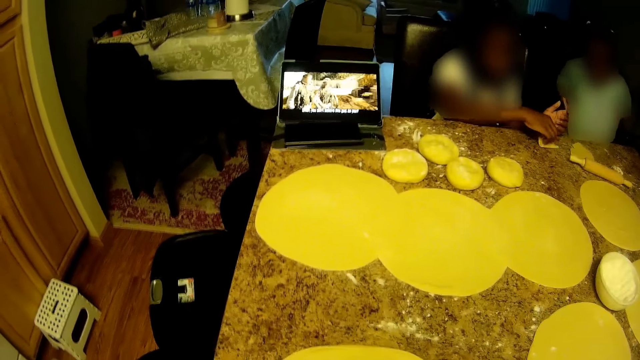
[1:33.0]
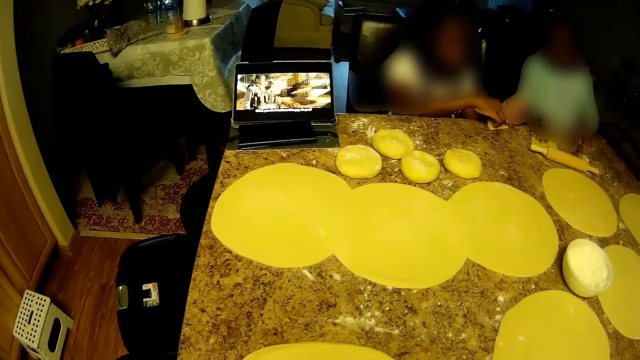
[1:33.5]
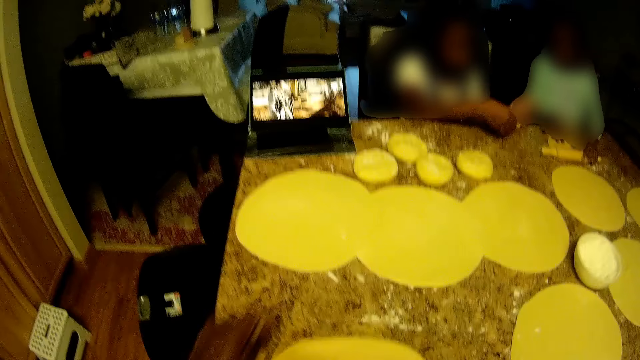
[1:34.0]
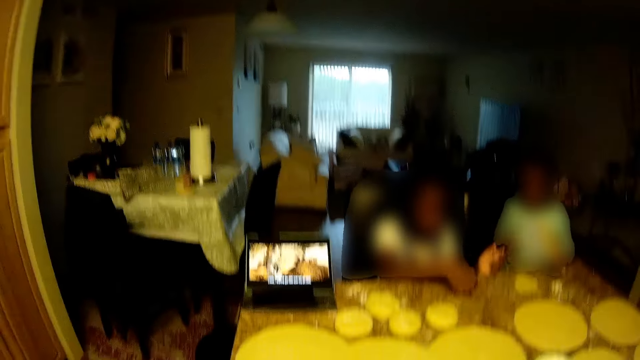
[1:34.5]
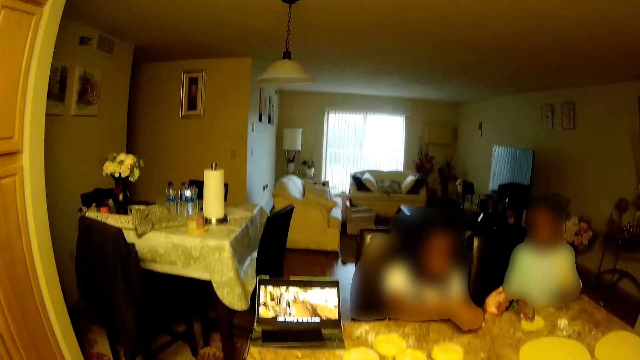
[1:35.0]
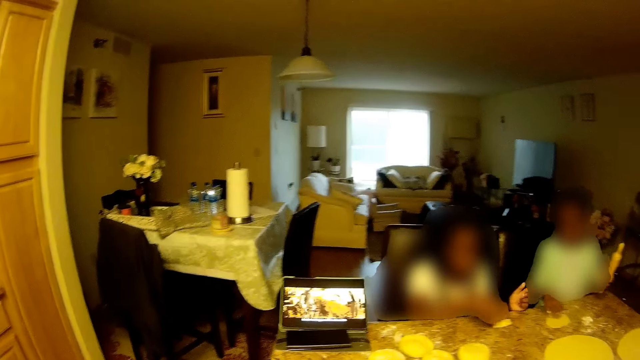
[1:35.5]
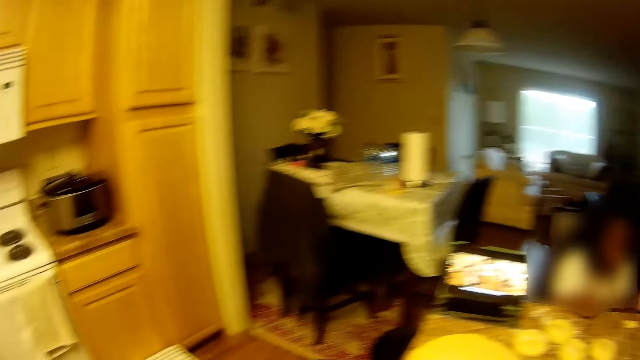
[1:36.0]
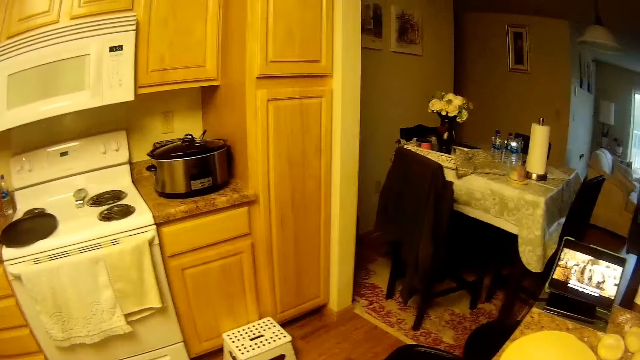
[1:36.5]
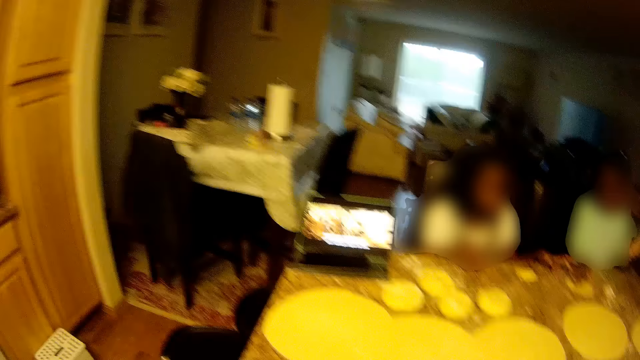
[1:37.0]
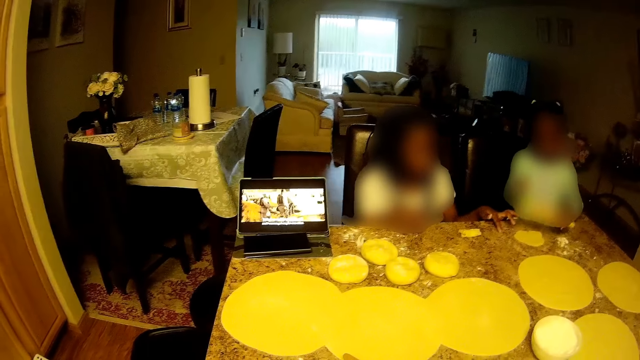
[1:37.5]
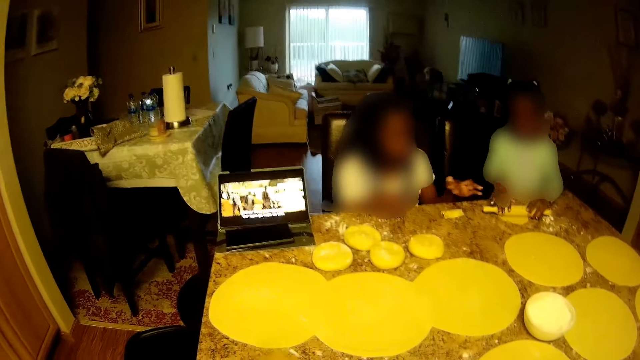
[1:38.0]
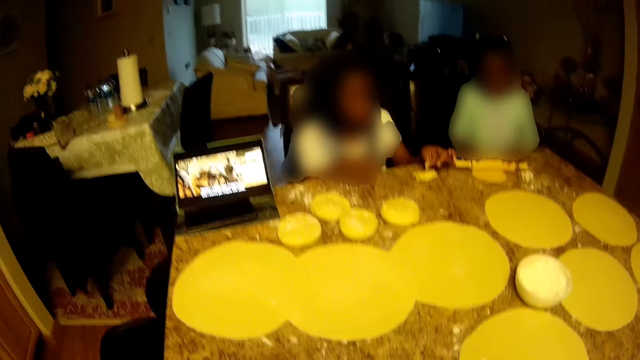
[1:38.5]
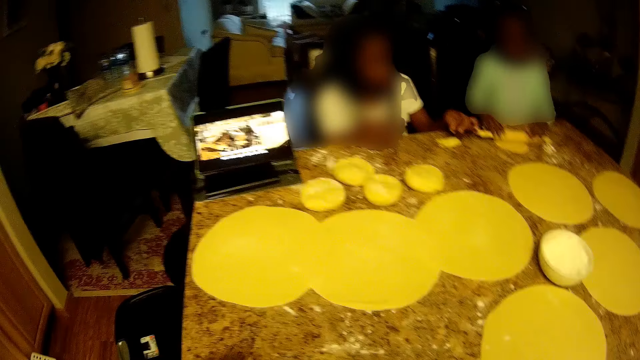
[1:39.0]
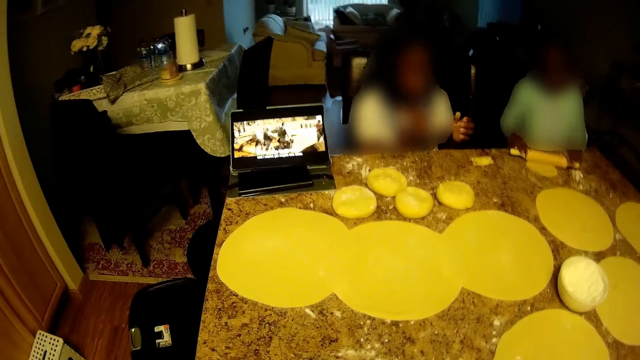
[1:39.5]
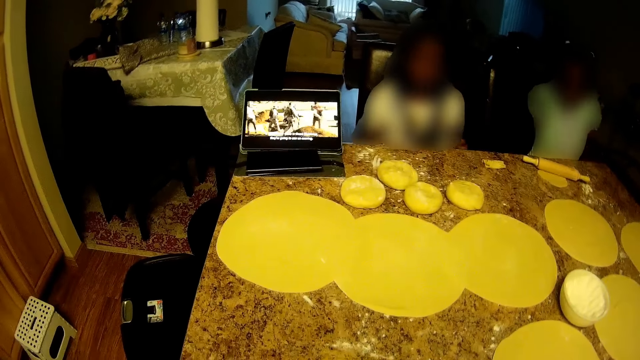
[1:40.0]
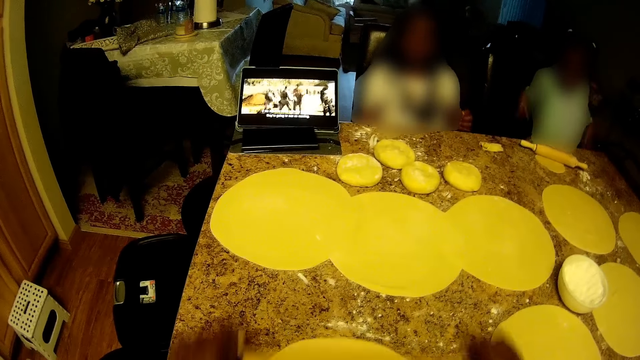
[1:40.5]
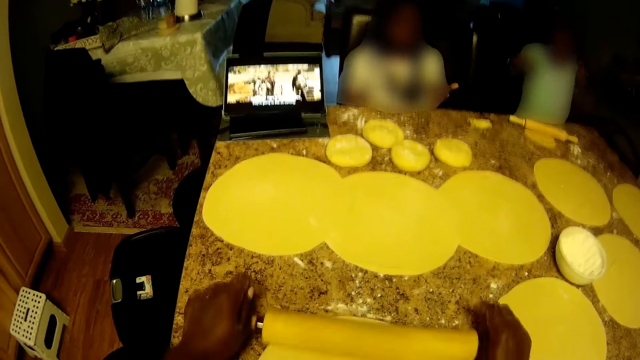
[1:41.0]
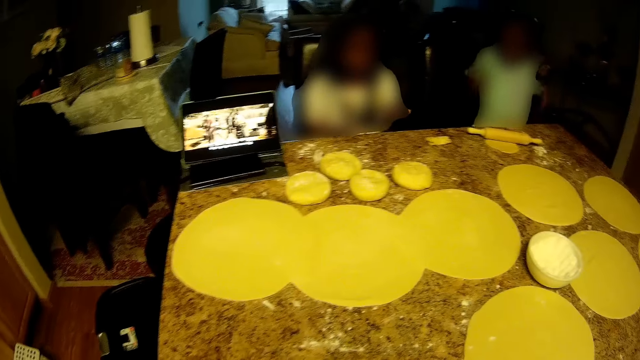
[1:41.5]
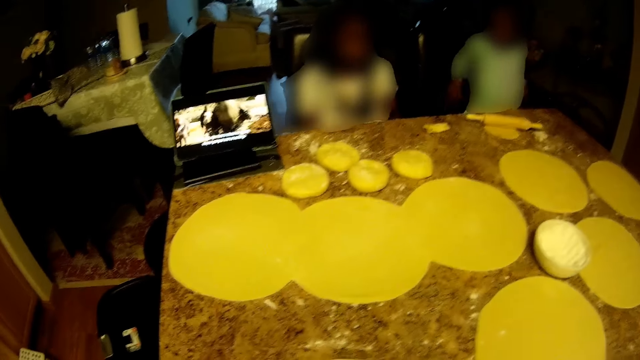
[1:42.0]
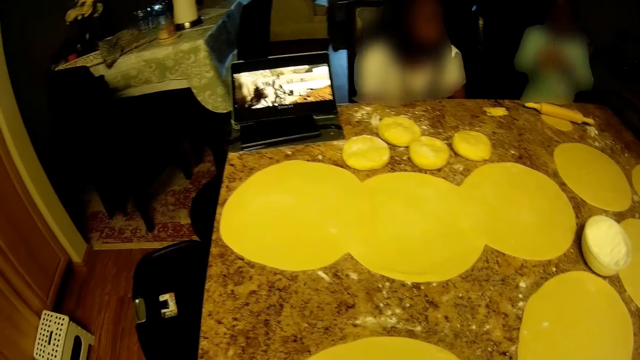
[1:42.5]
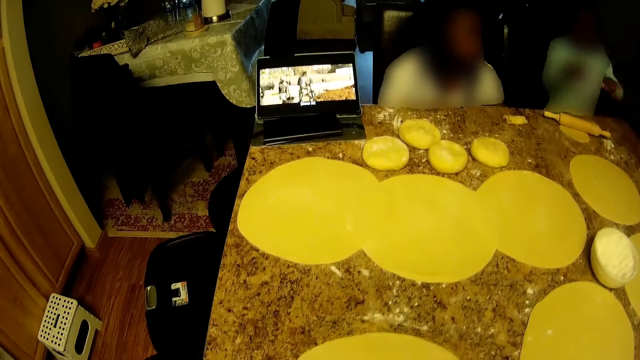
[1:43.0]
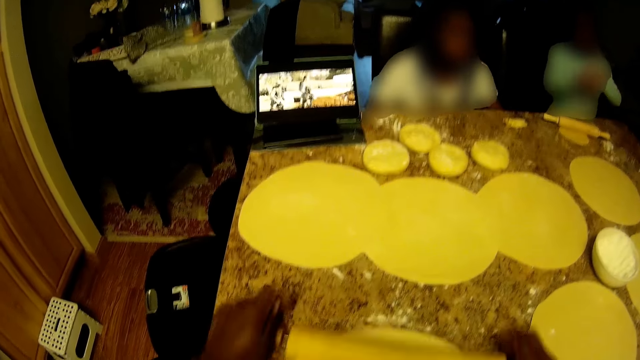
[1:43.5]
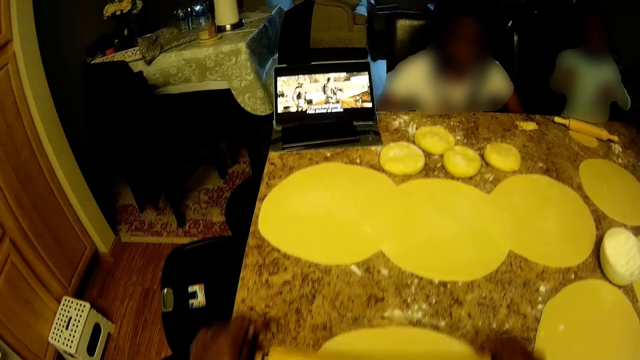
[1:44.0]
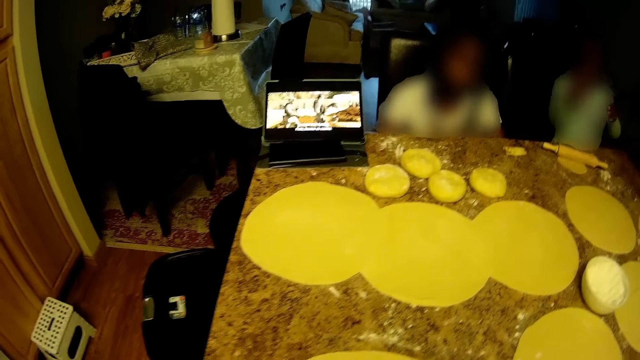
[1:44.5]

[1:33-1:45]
The child picks up the rolling pin with her left hand. The camera wearer watches the movie and looks around. They pick up the rolling pin on the table. The child holds the rolling pin with both hands. The camera wearer rolls the dough.

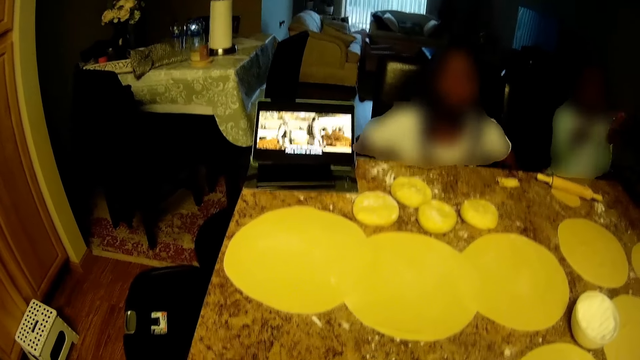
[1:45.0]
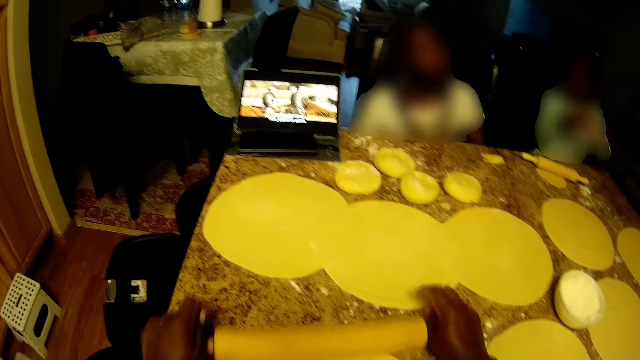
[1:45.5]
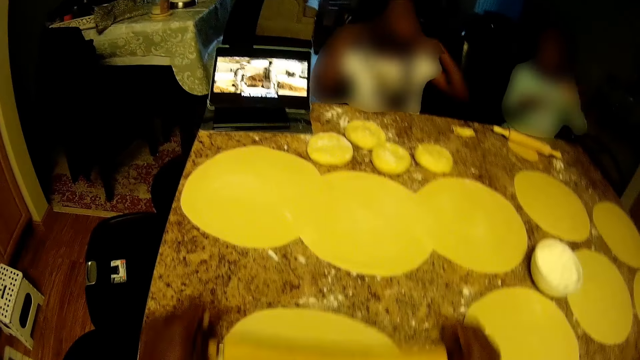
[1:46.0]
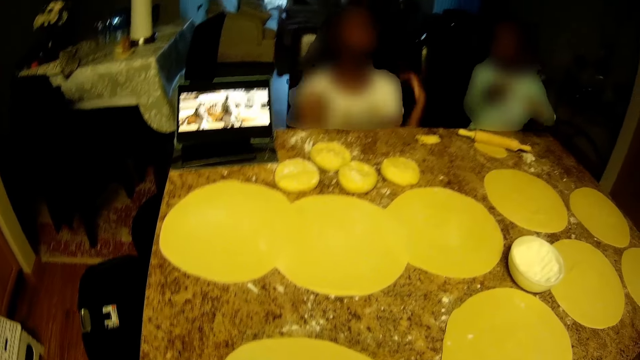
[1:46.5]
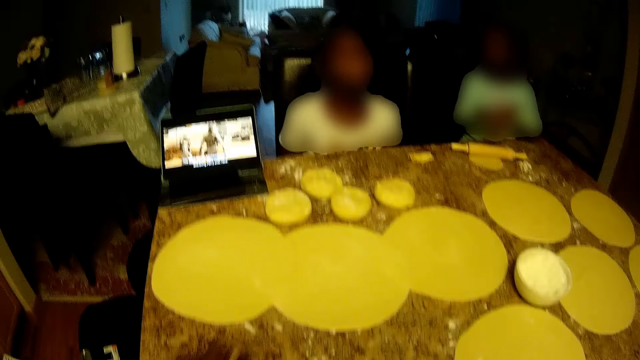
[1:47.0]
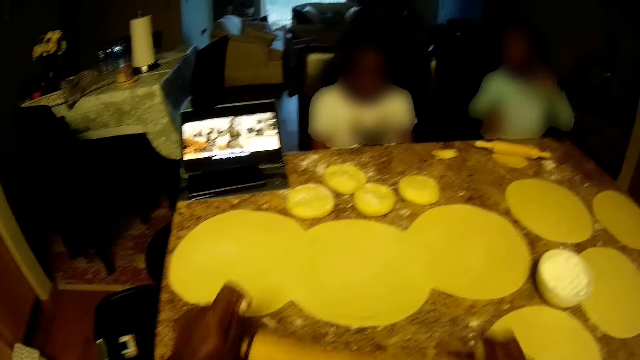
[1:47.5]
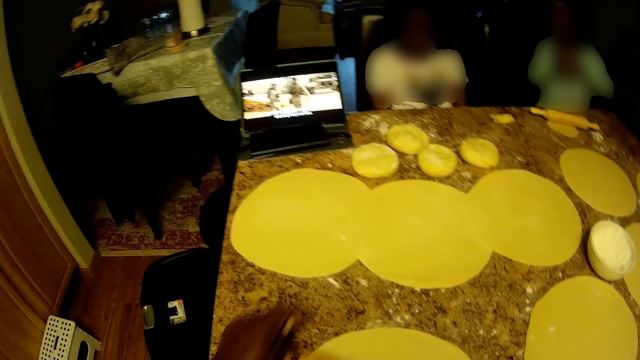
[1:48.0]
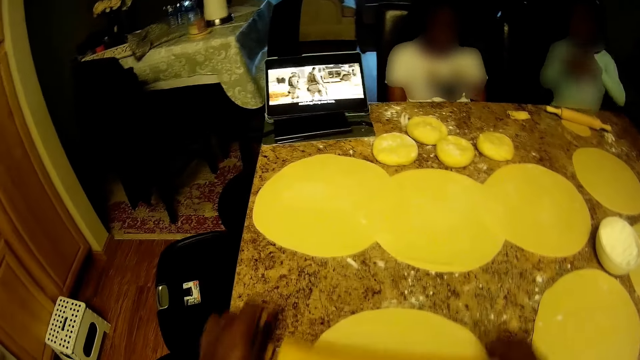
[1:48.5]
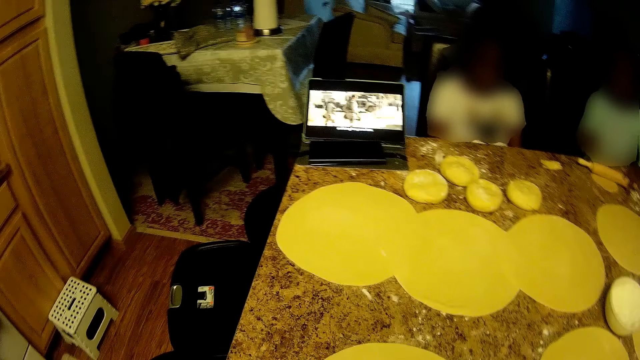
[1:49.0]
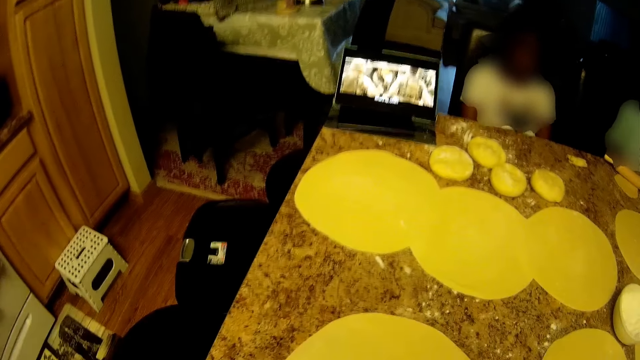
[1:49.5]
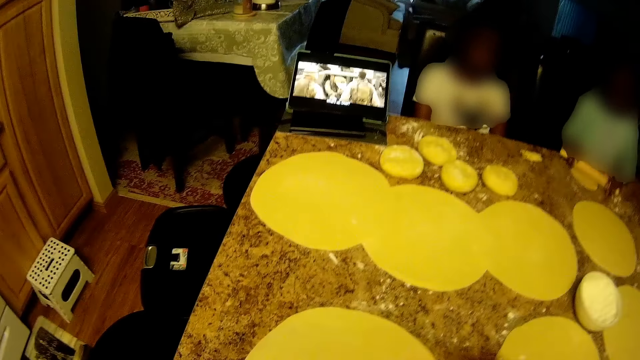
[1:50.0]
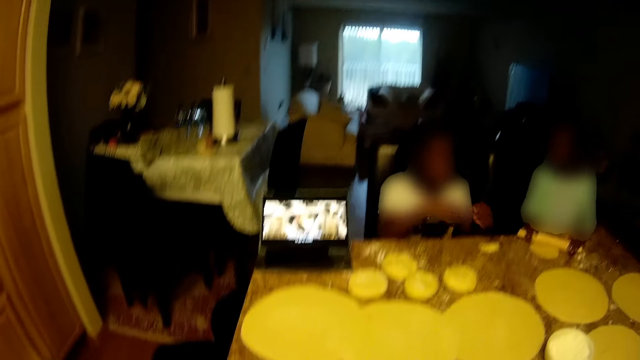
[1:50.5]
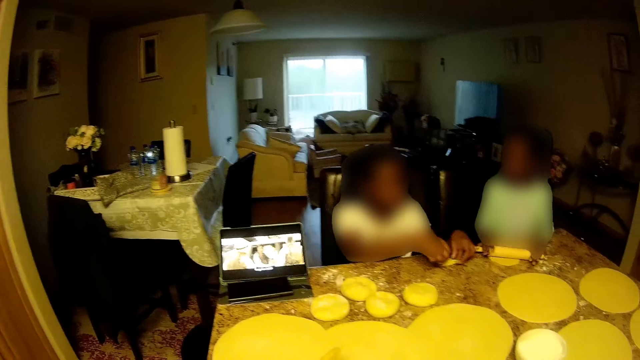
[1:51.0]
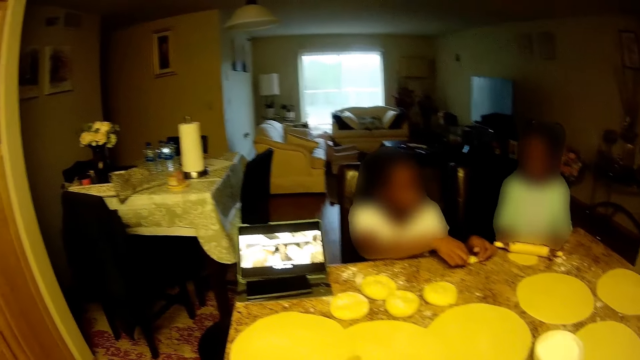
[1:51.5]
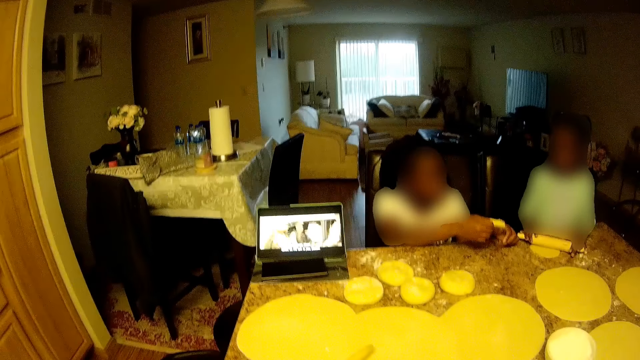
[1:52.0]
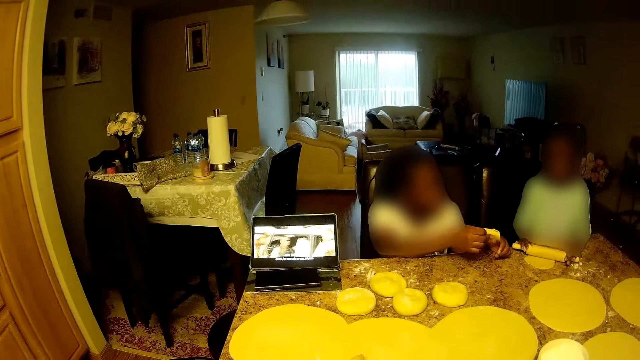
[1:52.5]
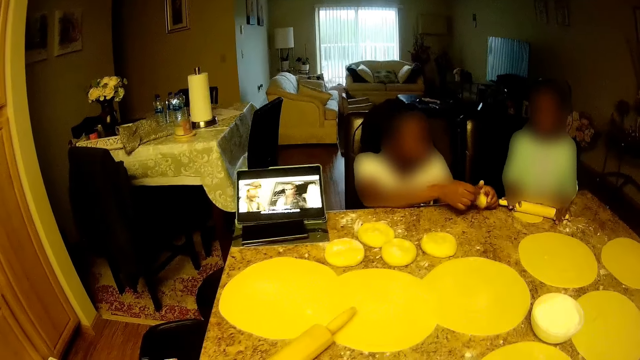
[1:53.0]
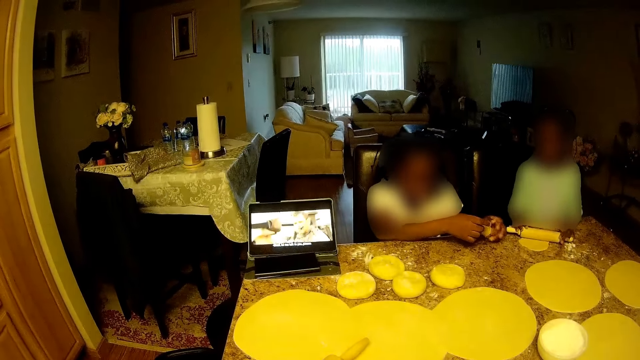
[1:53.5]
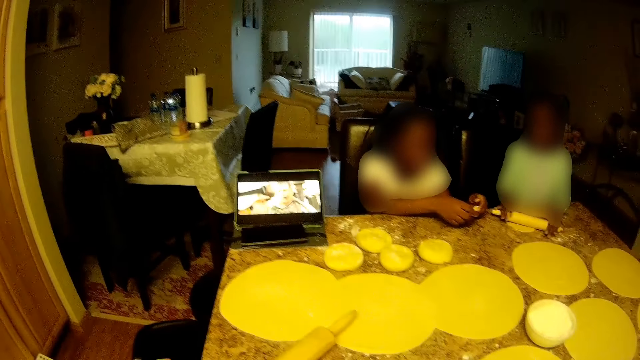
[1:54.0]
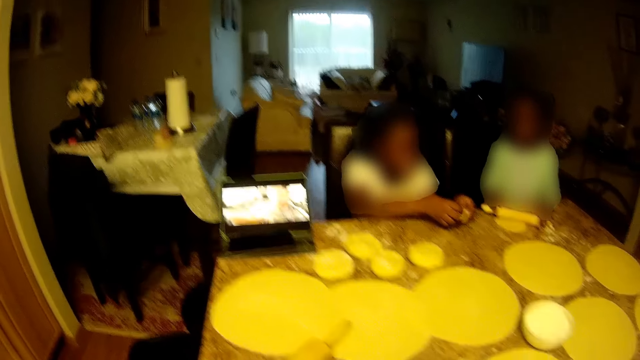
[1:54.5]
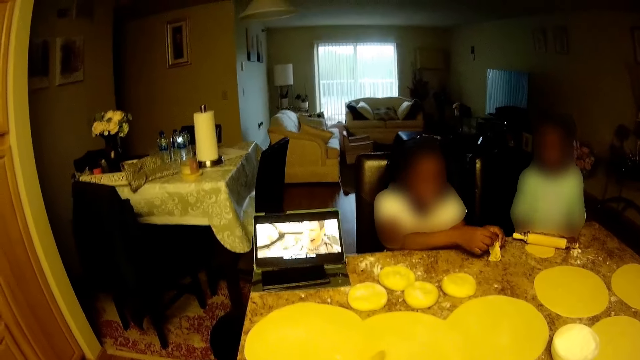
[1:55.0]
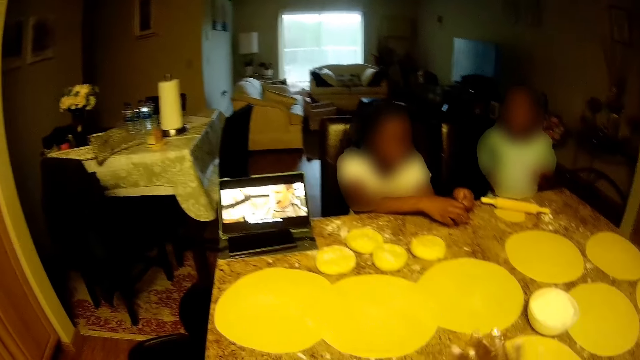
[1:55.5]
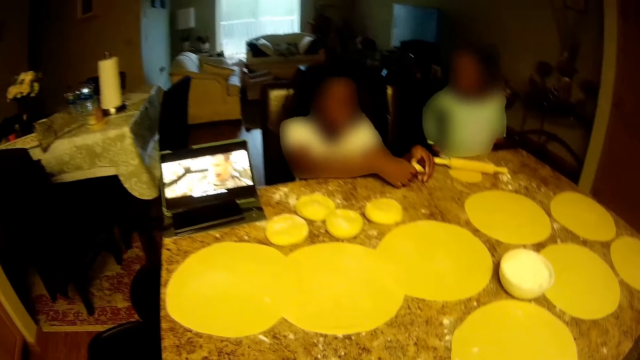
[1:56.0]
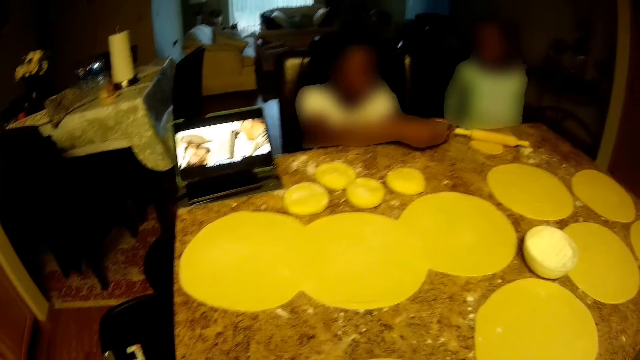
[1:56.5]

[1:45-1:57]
The child kneads the dough with a rolling pin in both hands. The camera wearer puts the rolling pin on the table. Another child holds the dough with both hands. The camera wearer watches the movie. The first child lifts both hands from the rolling pin. The camera wearer picks up the rolling pin on the table and rolls the dough.
